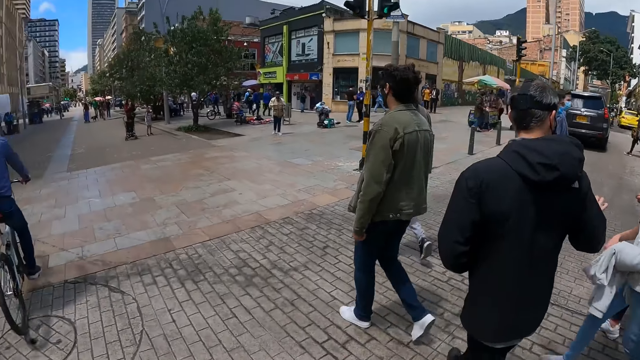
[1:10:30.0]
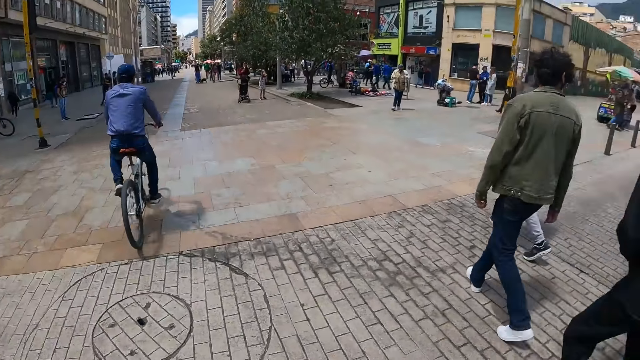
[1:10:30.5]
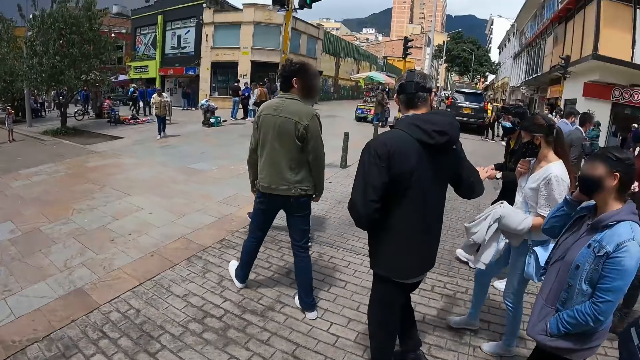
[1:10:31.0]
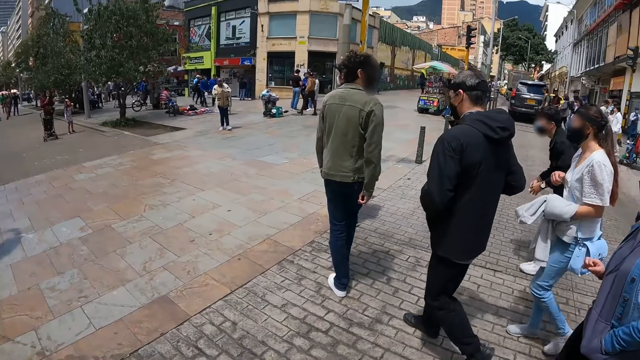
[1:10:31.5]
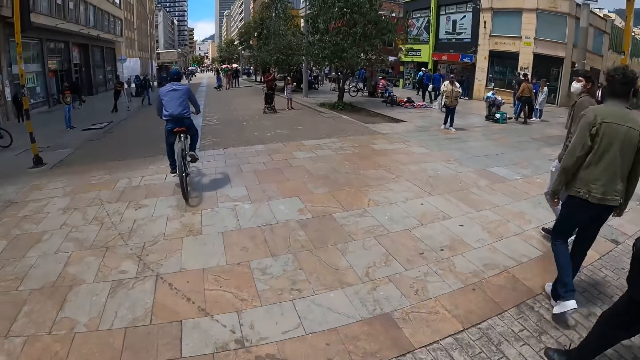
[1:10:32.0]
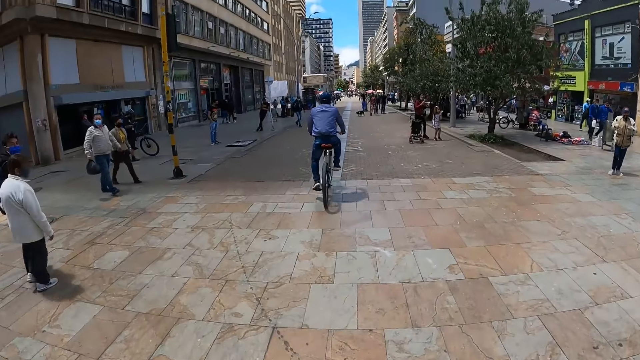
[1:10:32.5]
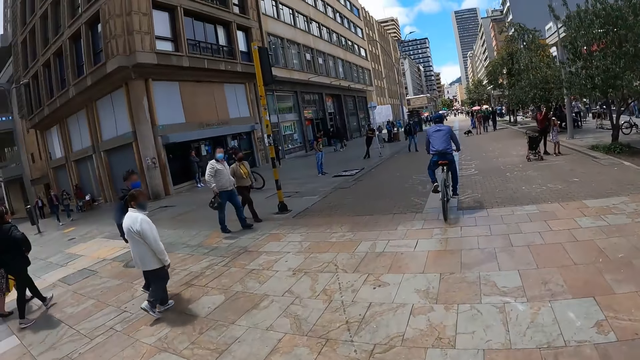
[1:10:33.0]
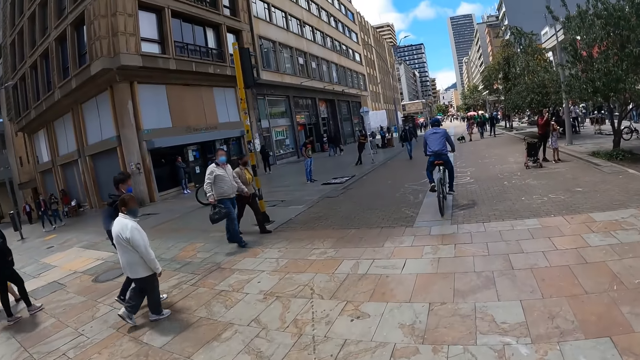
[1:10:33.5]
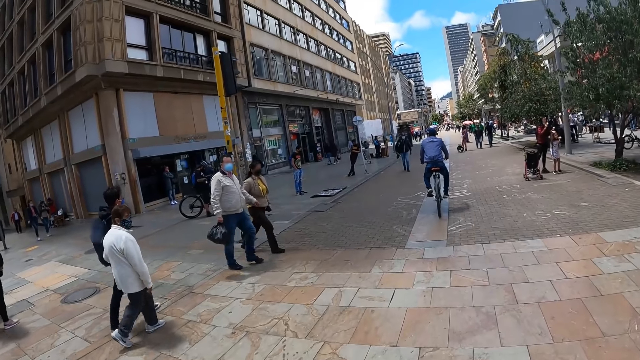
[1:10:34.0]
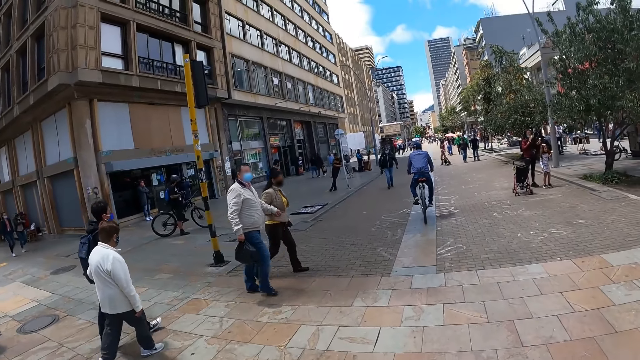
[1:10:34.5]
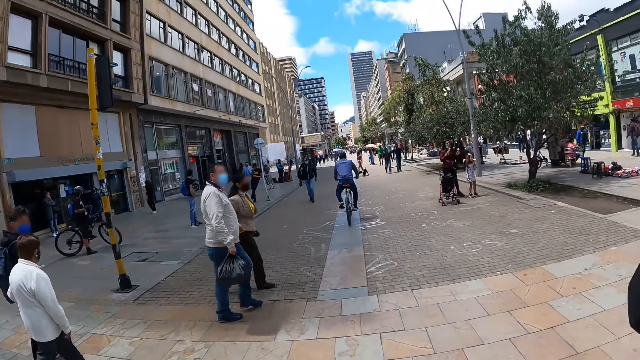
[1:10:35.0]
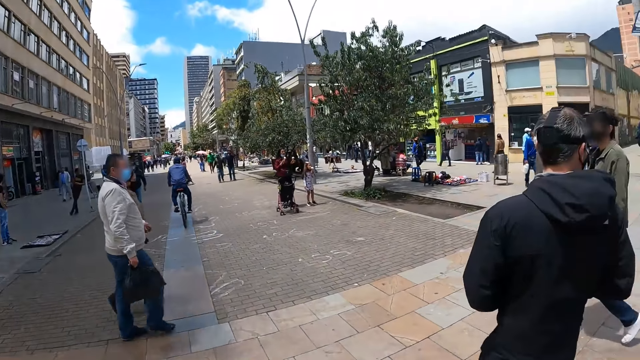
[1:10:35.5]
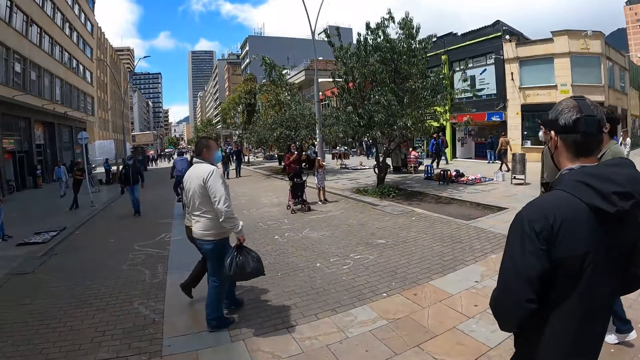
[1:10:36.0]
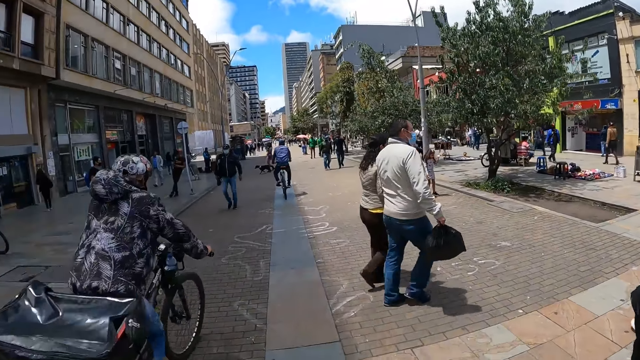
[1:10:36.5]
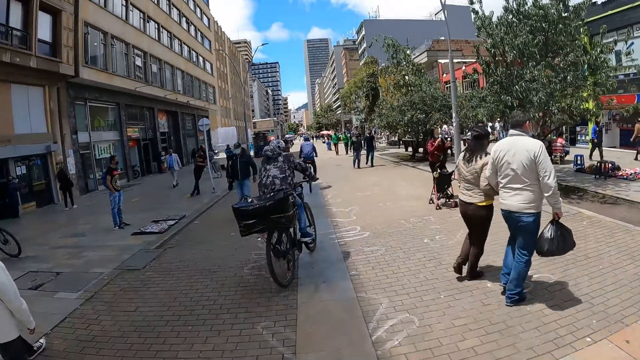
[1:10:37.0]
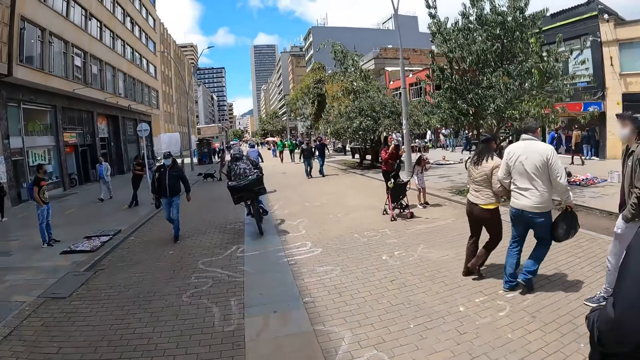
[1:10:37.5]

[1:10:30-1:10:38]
The camera wearer walks along the pavement.

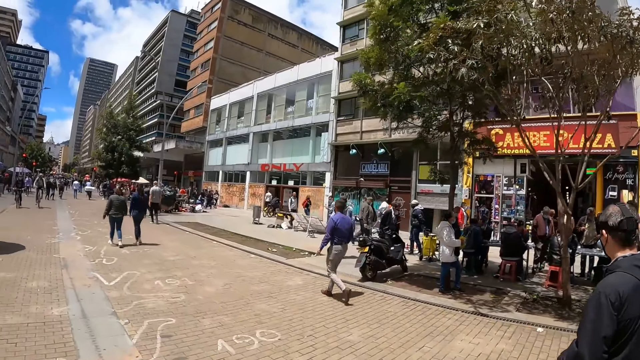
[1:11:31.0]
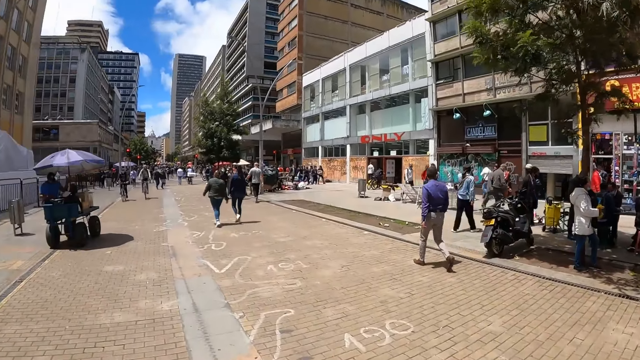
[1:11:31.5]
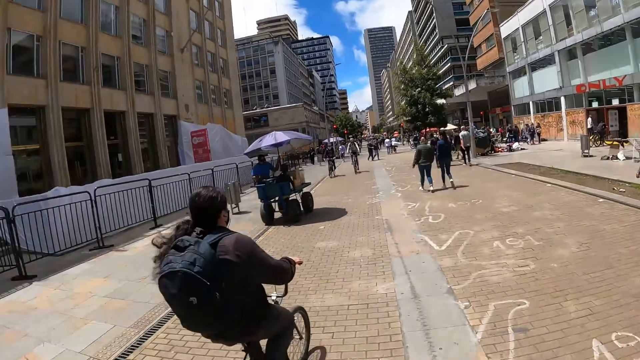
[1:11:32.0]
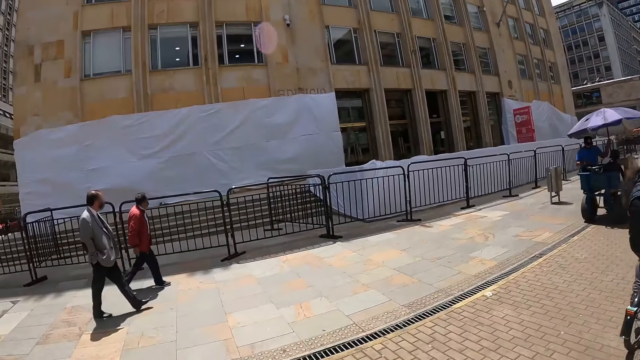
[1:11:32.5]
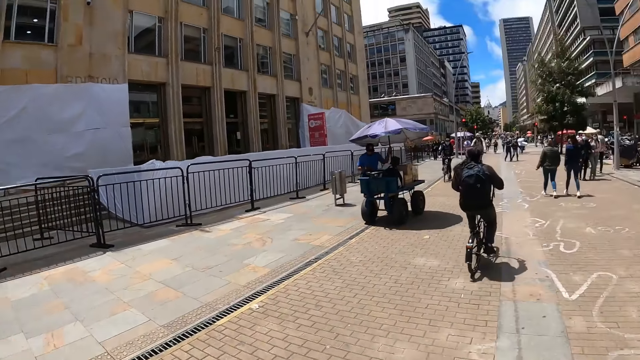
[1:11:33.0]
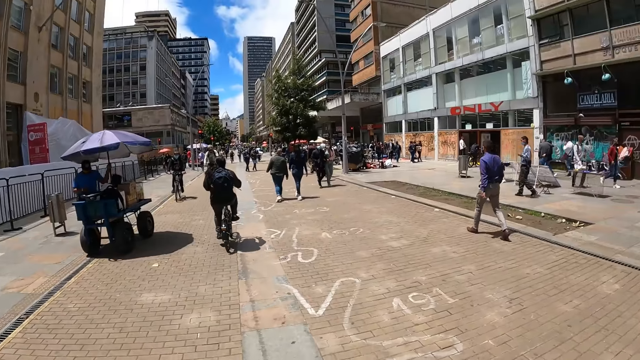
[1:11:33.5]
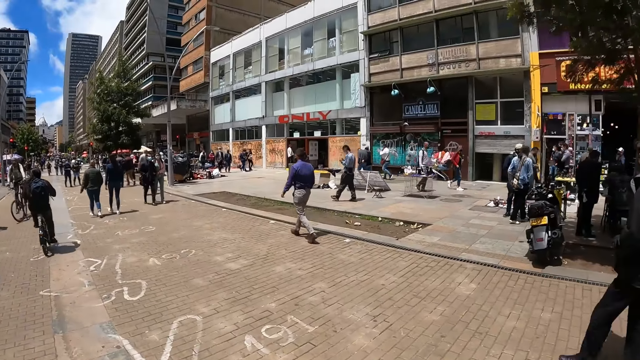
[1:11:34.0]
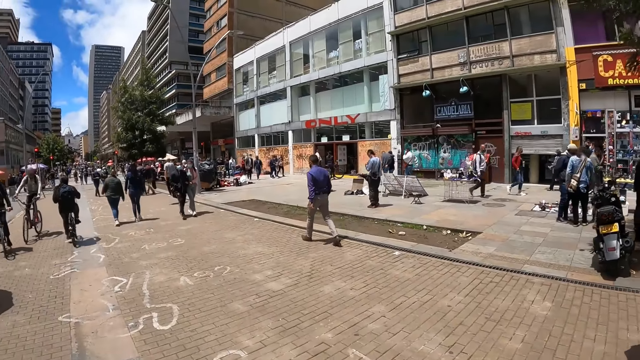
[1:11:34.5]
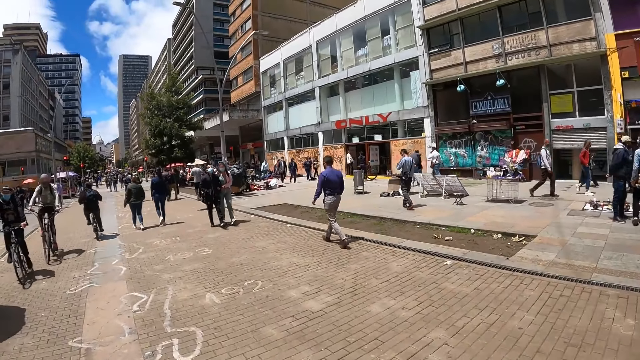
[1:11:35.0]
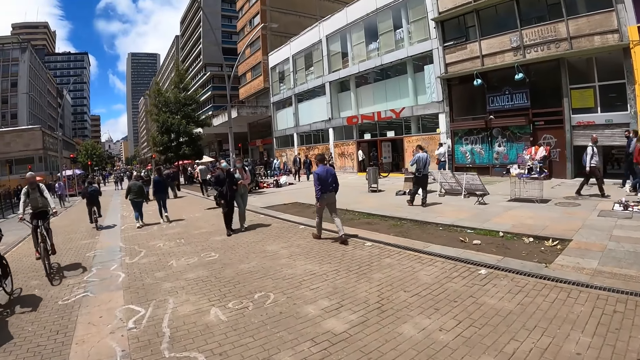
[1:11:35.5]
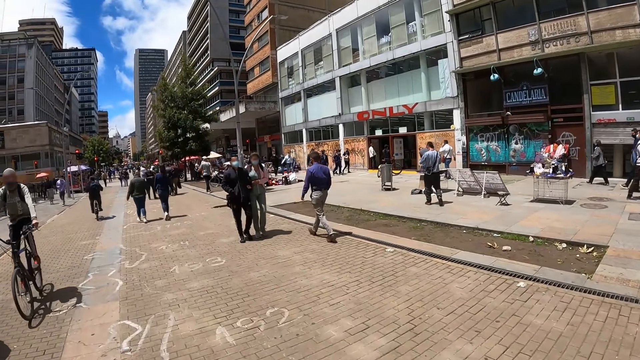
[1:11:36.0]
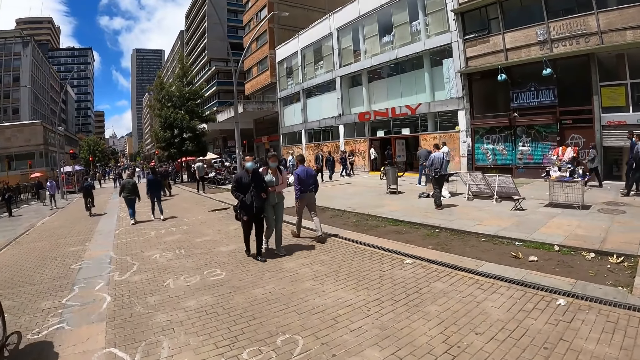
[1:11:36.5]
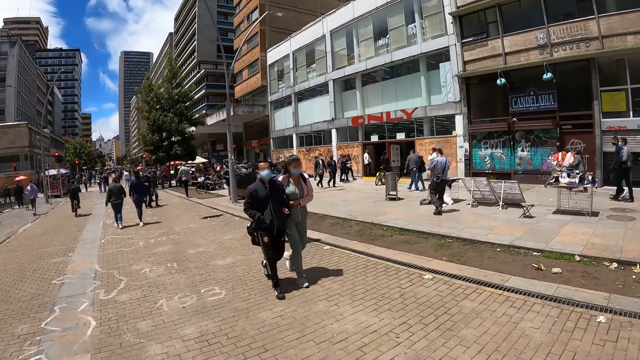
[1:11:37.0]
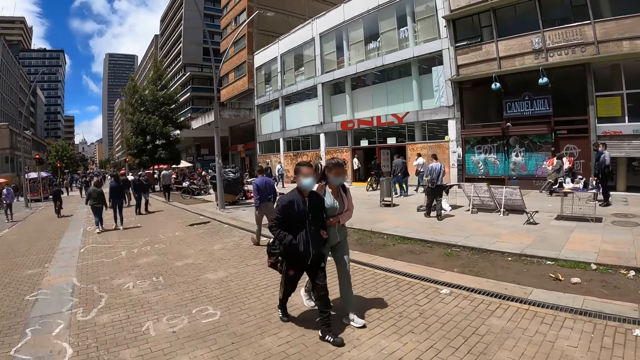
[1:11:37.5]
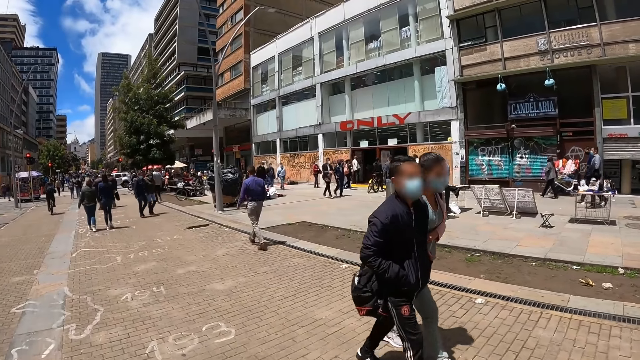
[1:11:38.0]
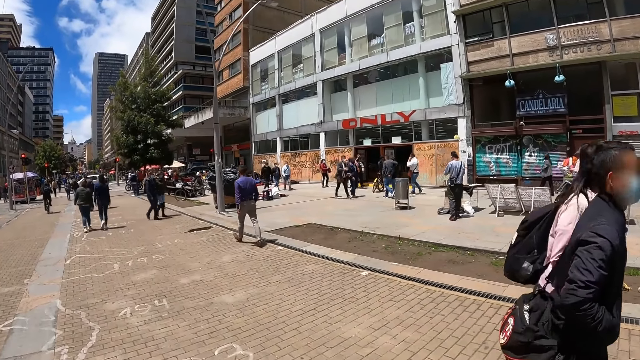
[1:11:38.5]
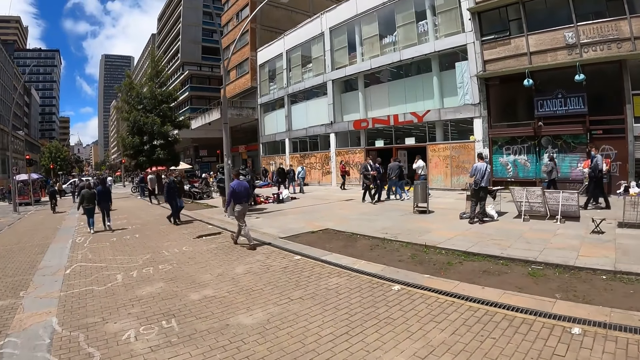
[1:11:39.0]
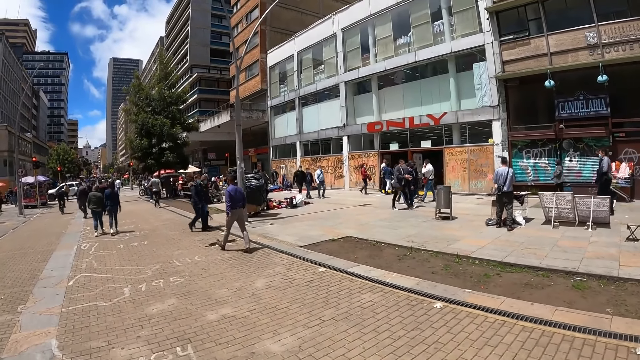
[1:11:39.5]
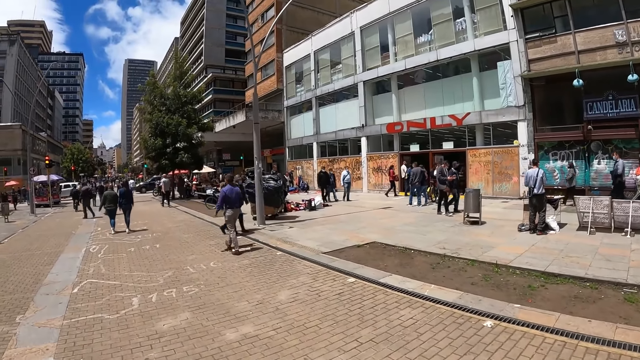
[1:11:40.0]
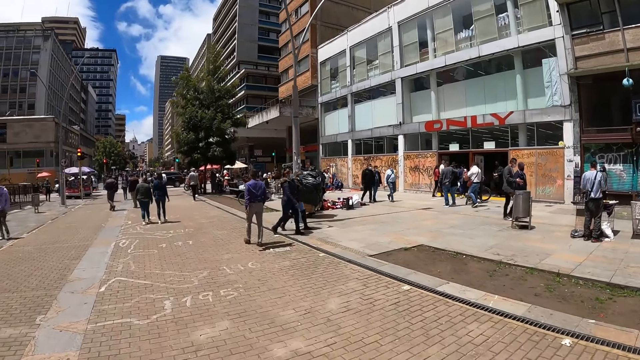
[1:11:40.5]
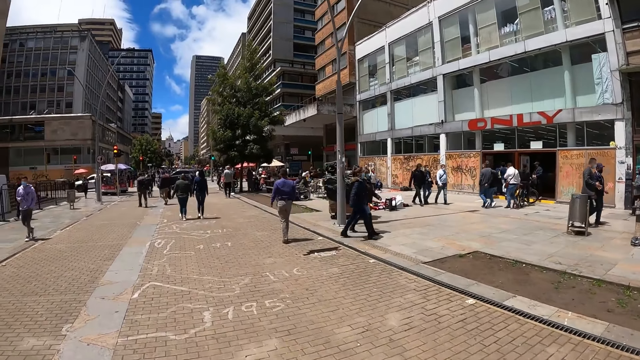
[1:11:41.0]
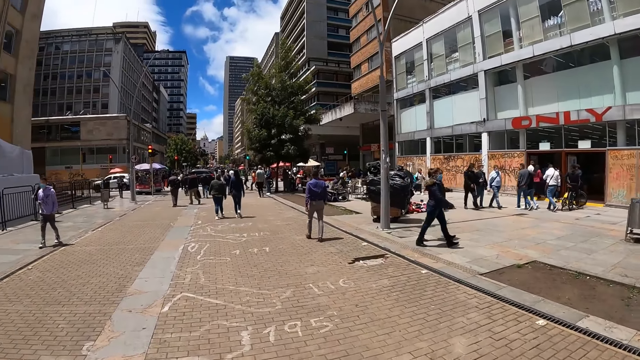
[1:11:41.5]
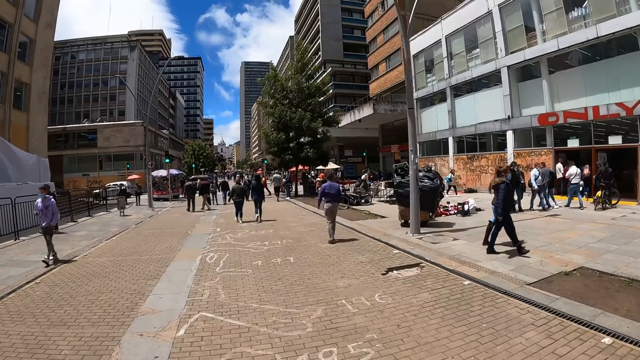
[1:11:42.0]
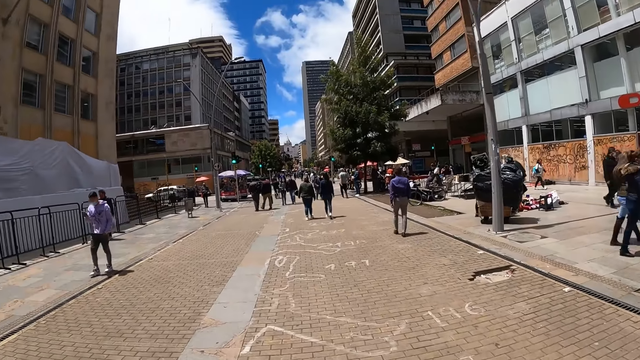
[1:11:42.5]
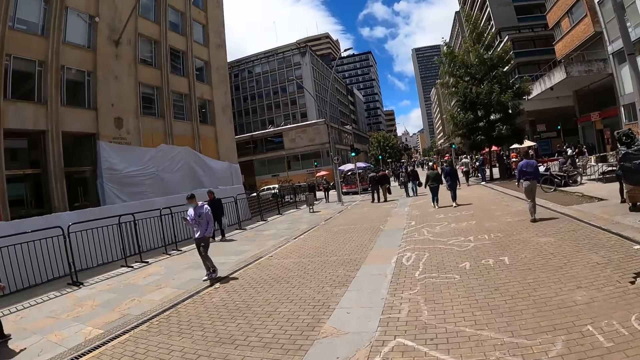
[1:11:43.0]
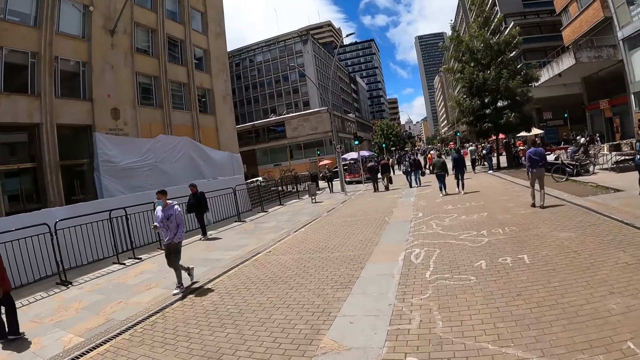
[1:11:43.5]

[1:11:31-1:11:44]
The camera wearer looks around the streets. They walk along the pavement.
